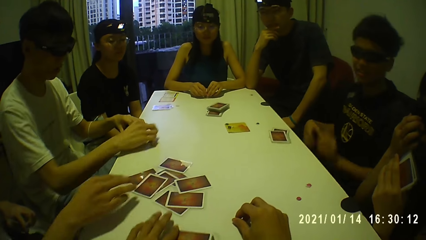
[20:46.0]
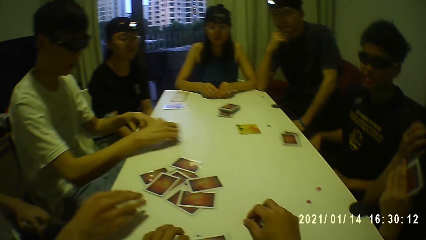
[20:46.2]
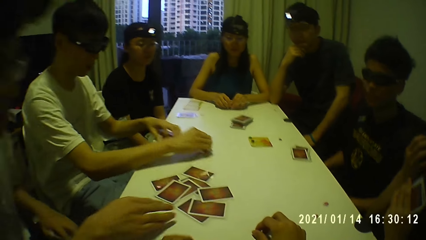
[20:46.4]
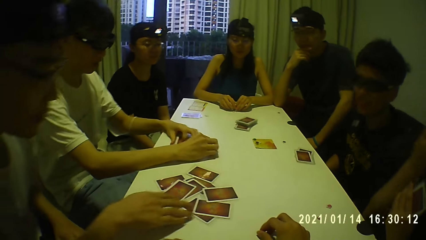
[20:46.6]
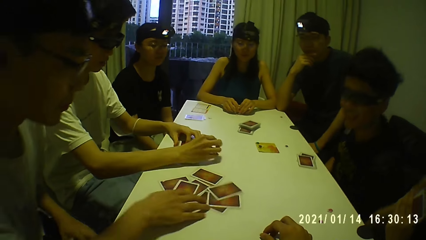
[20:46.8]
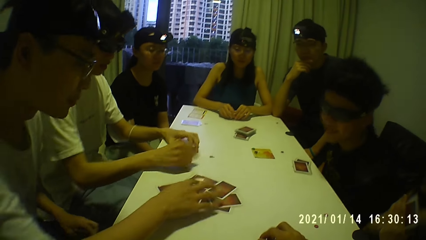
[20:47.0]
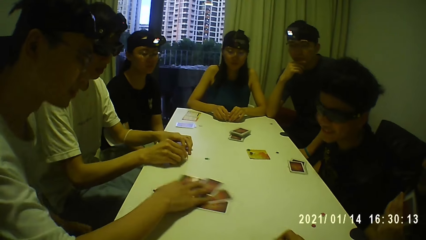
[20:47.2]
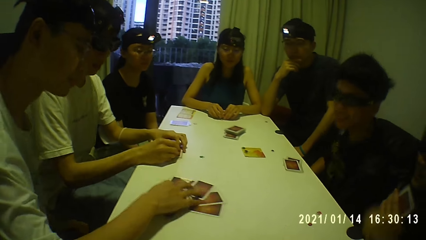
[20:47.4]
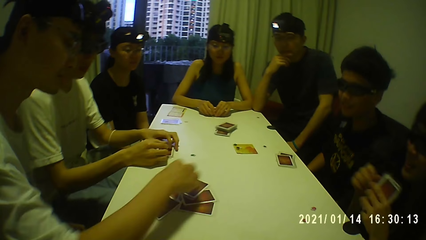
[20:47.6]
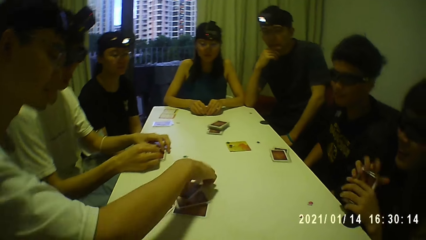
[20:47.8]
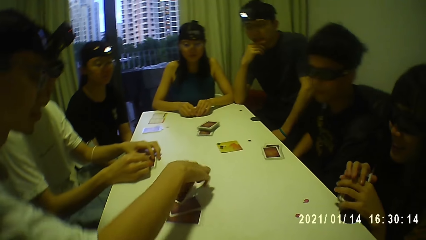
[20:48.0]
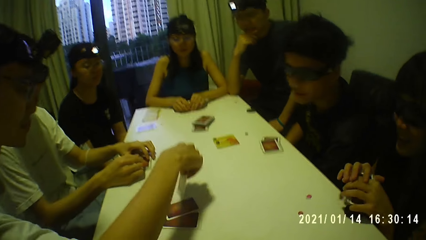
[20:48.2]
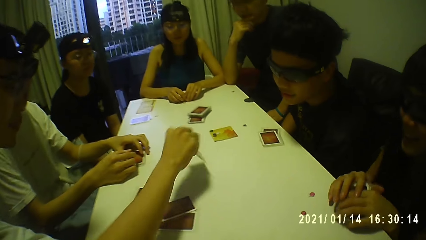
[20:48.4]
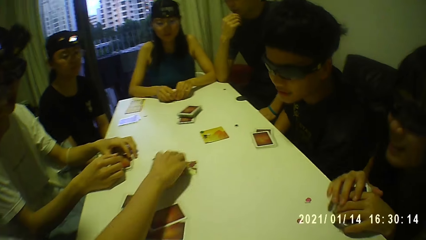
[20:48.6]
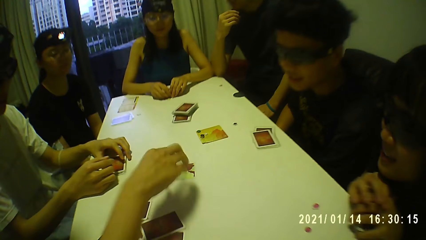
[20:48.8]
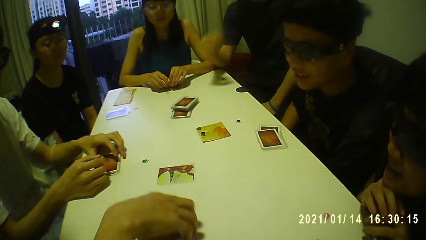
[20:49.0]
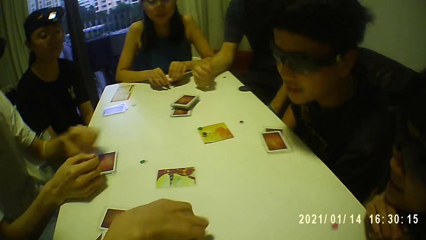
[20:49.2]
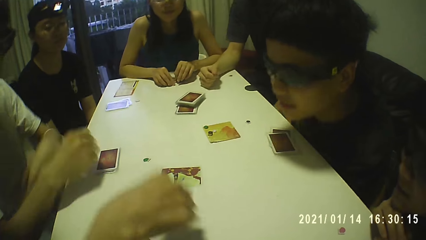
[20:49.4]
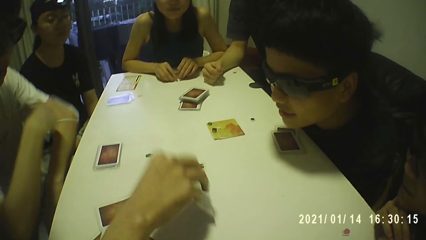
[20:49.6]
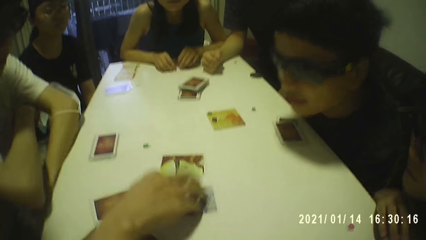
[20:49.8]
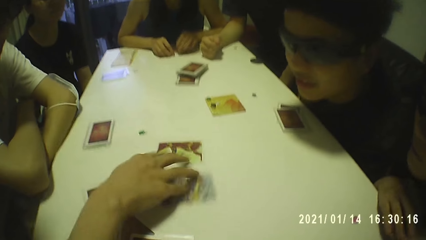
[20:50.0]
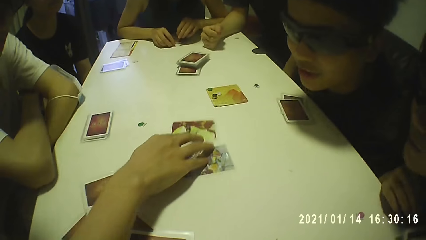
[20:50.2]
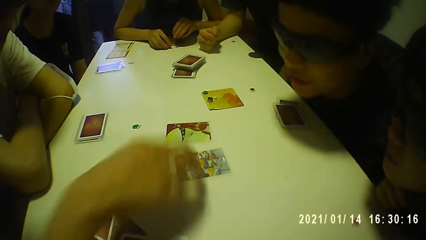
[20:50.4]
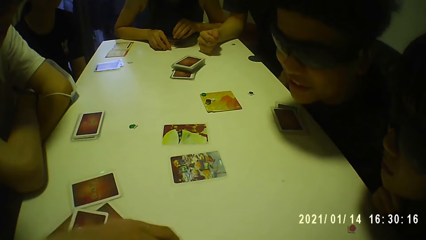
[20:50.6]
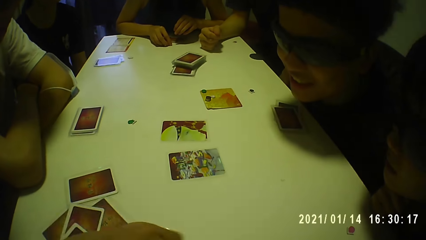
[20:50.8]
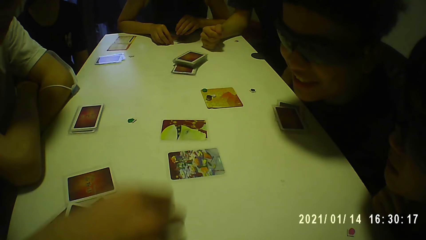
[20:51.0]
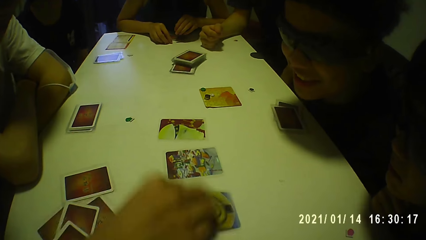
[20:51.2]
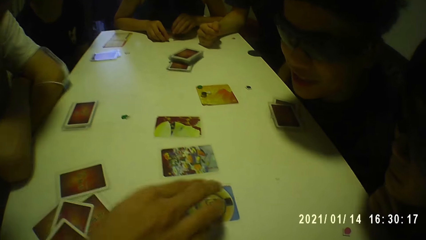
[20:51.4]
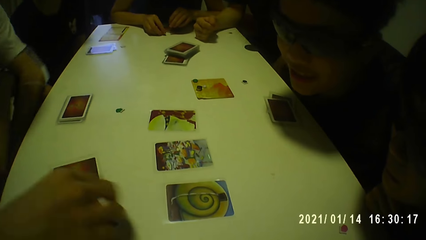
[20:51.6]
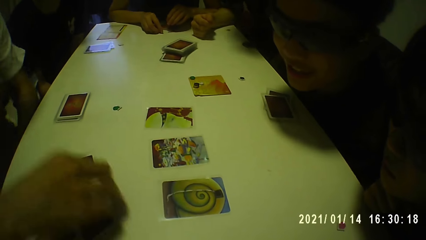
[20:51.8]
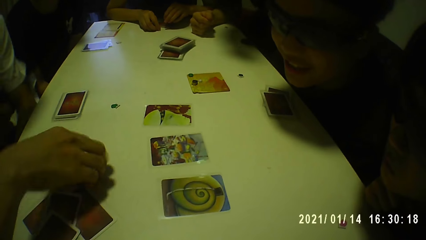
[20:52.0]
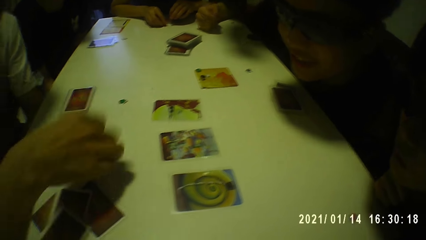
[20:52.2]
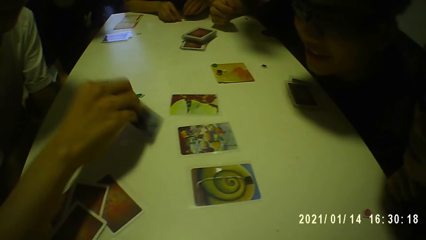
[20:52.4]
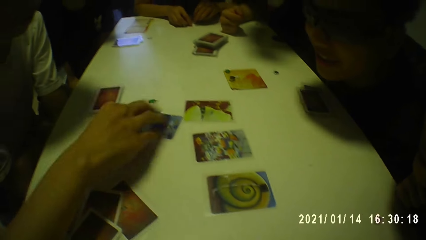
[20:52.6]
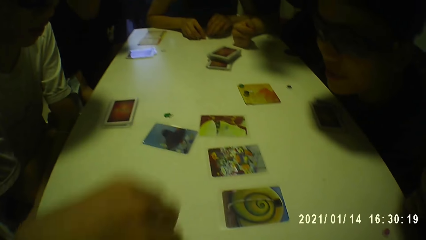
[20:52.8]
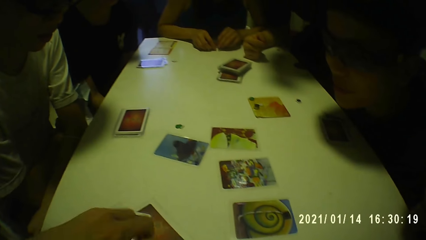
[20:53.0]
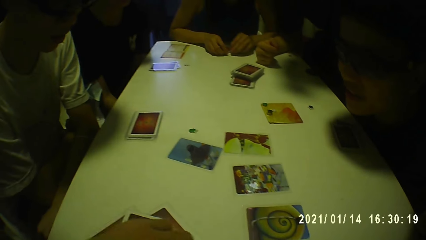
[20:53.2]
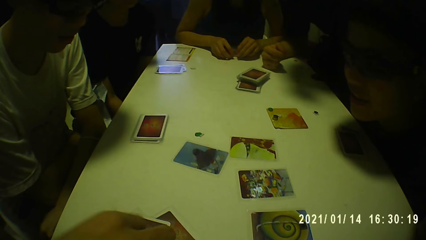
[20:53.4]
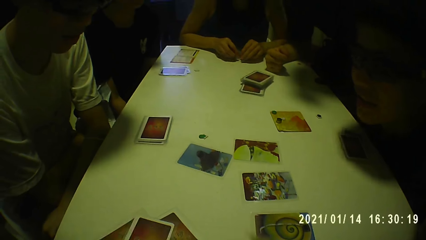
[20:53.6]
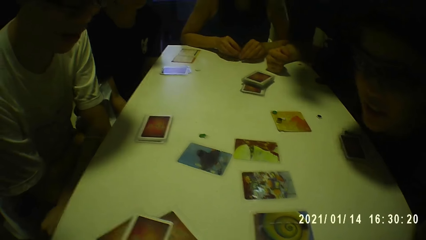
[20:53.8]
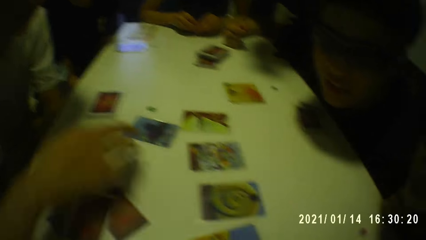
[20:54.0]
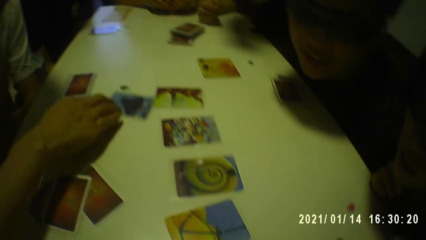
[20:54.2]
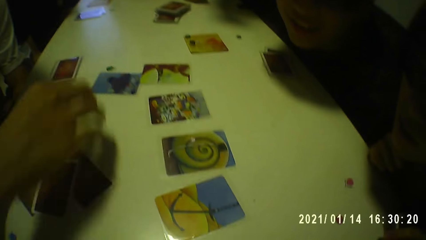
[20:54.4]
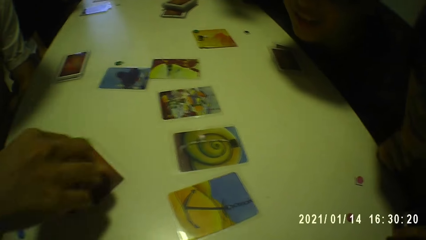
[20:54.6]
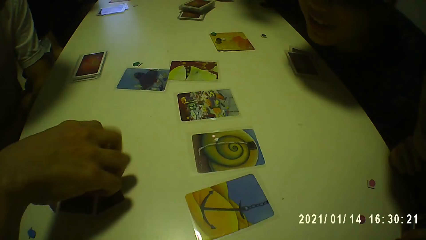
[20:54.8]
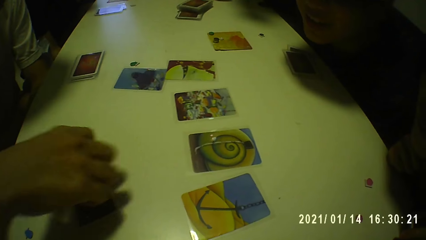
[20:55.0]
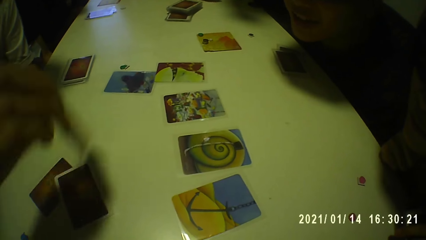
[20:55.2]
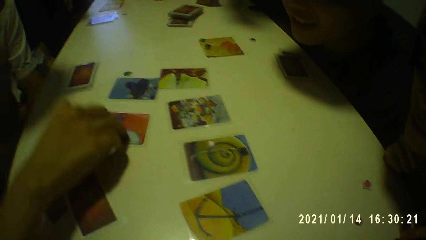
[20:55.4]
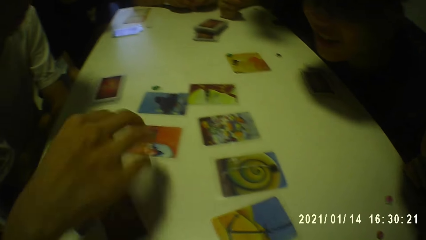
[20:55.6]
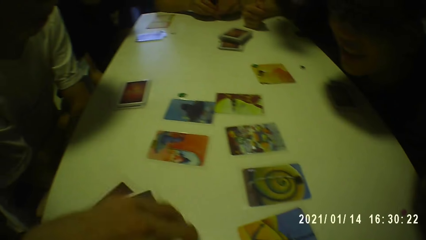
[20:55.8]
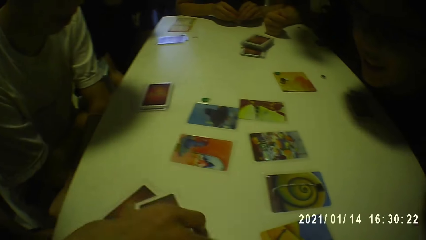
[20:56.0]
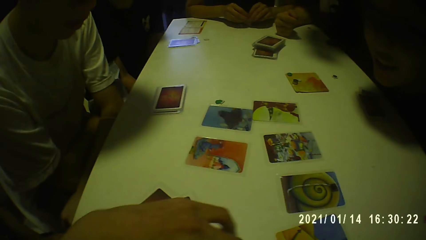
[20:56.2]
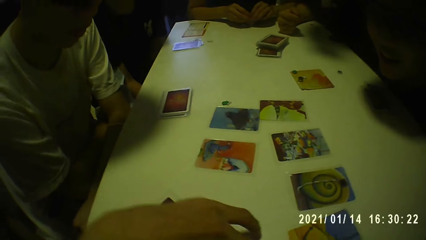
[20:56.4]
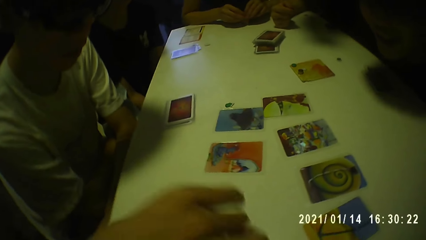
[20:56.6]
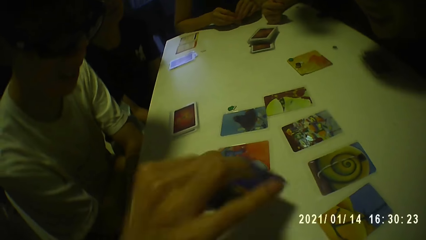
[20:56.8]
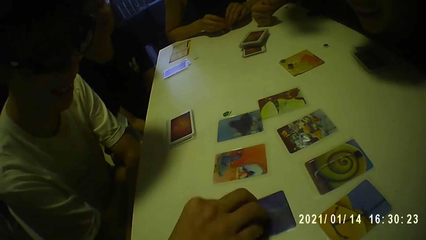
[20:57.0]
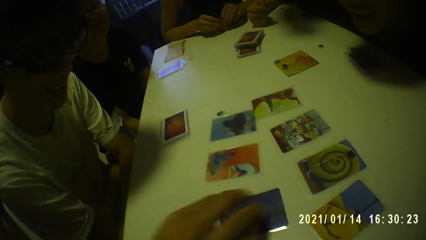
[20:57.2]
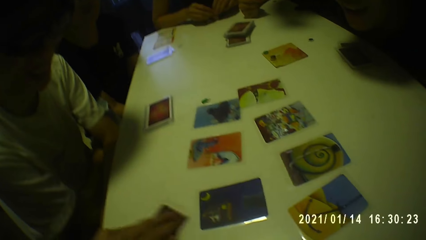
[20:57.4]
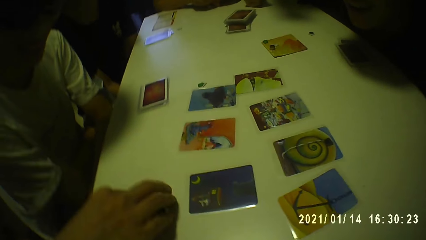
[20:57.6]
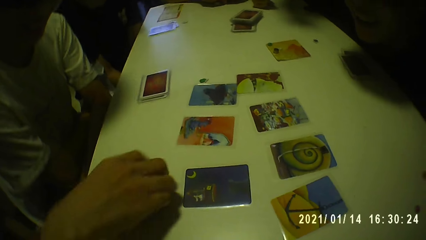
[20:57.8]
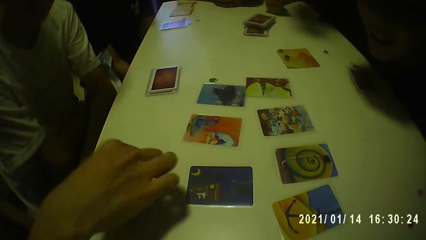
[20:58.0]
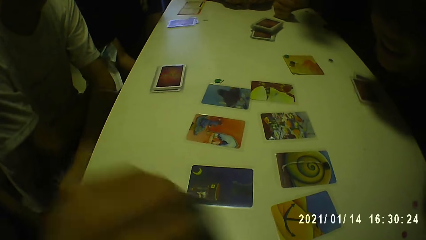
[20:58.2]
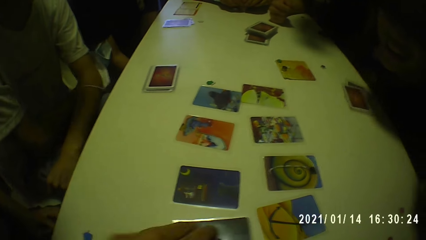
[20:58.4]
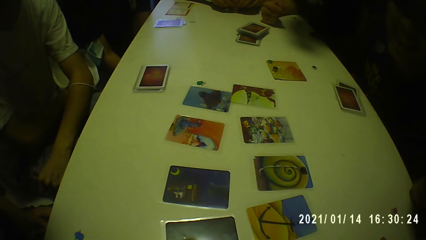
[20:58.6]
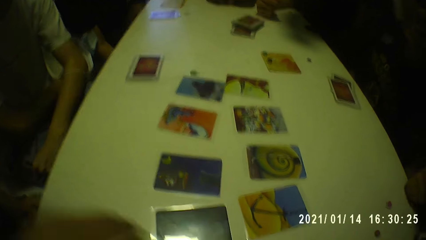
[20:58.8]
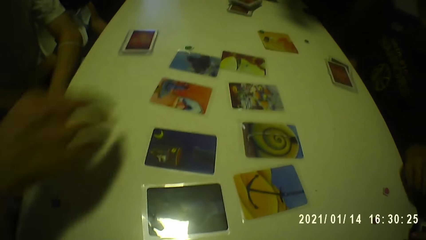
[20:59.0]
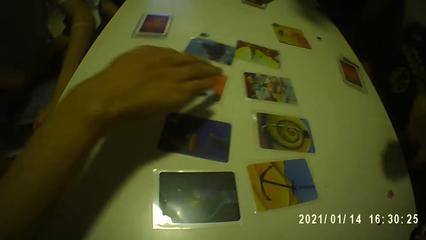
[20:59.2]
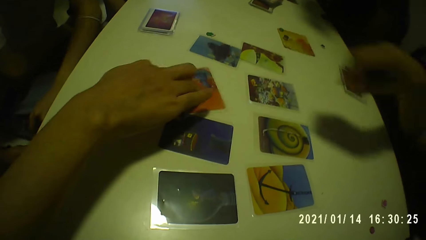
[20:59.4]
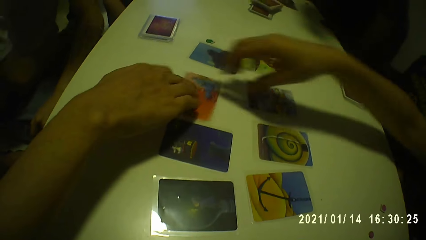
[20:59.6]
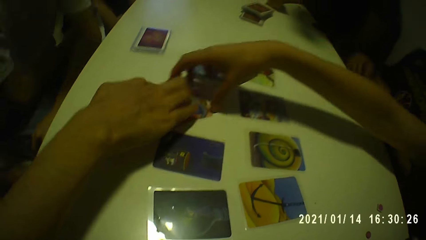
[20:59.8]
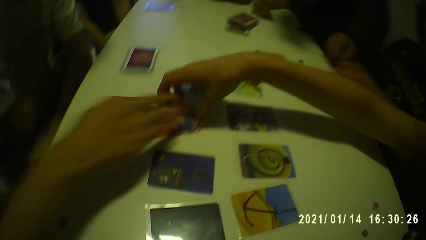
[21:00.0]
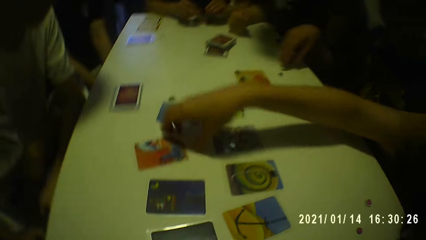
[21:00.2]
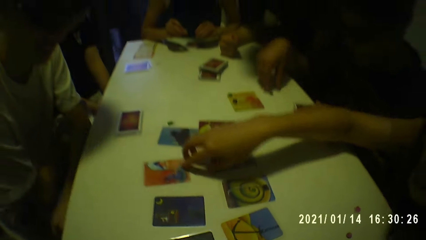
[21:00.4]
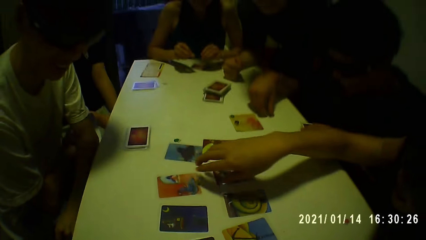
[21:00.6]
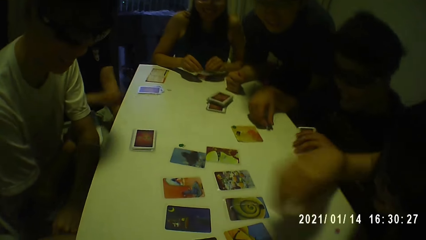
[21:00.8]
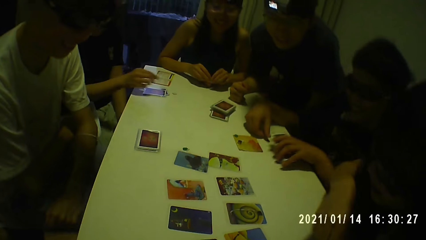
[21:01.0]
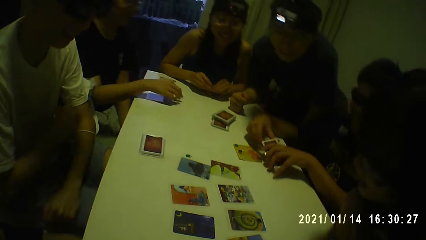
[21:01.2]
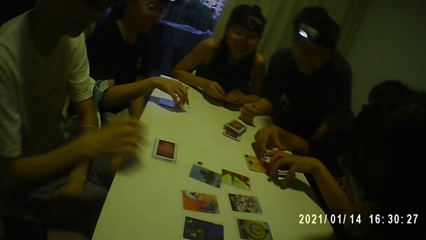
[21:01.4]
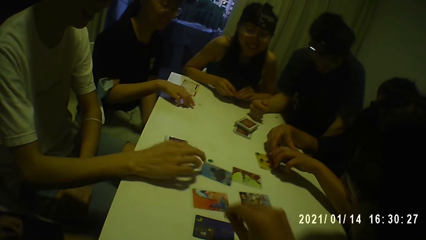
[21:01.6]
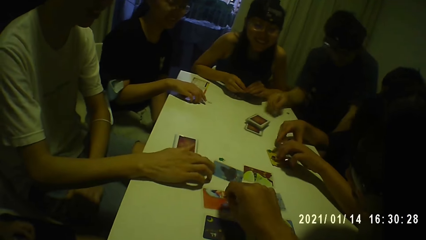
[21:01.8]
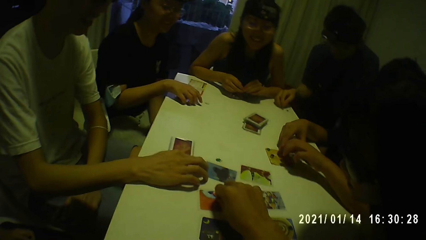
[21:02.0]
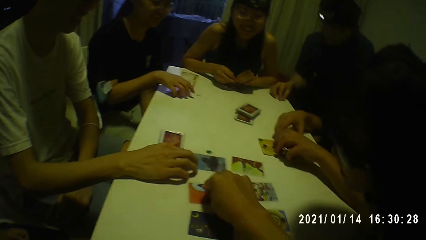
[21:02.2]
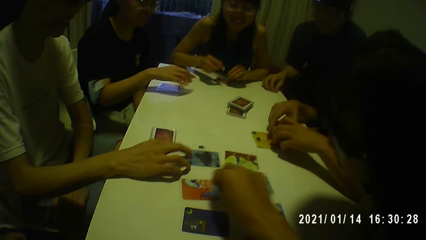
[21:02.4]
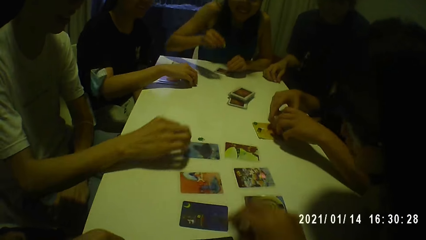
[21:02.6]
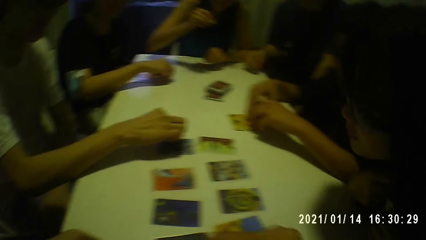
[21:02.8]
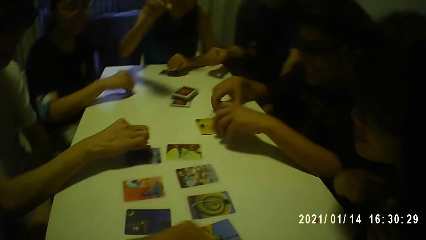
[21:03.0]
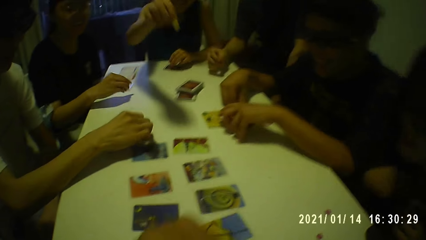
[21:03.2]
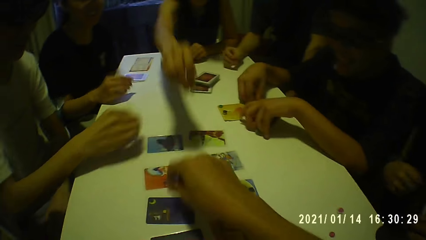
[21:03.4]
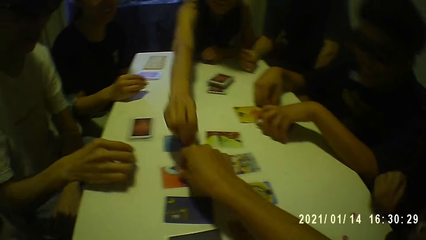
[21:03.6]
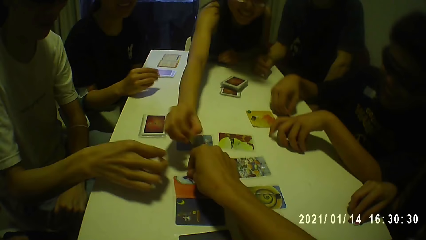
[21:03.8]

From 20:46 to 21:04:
A man moves the token on the table with his right hand. Another man moves cards on the table with his right hand. He flips a card on the table with his right hand. He flips a card again. He moves the cards on the table with his right hand. He moves a card on the table with his right hand. He flips a card on the table with his right hand. He flips a card again. He moves the card on the table with his right hand. He flips a card on the table with his right hand. He flips a card again. He picks a card from the table with his right hand. He drops the card in his right hand on the table. He moves the card on the table with his right hand. A woman moves the card on the table with her right hand. The camera wearer plays poker with colleagues. A third man picks the token from the table with his right hand. Another woman moves a card on the table with her right hand. The first man moves the card on the table with his right hand. The camera wearer drops the token in his right hand on the card. A third woman picks the token from the table with her right hand. A fourth man picks the token from the table with his right hand. The second woman picks the token from the table with her right hand.
